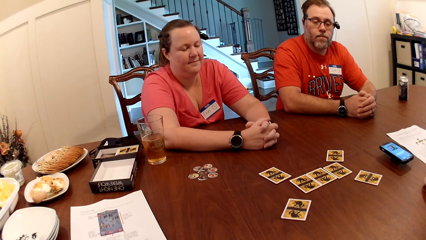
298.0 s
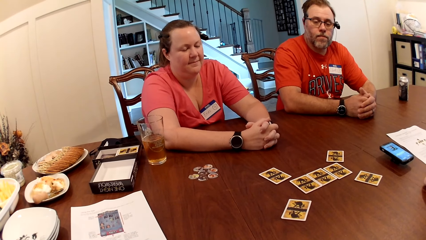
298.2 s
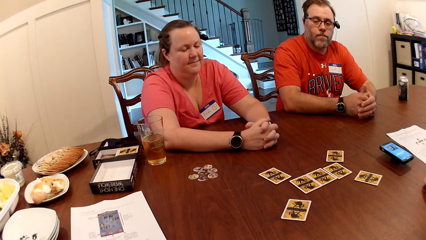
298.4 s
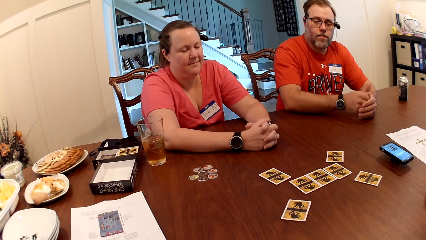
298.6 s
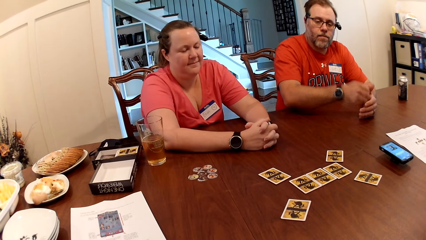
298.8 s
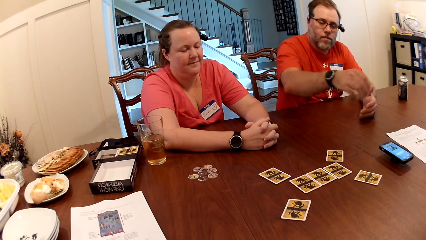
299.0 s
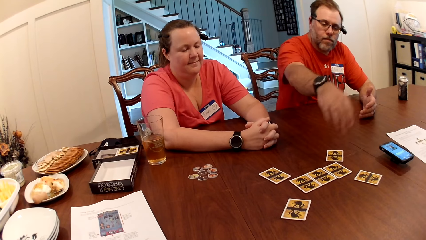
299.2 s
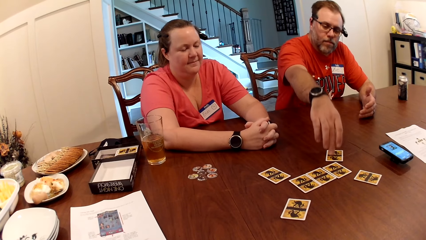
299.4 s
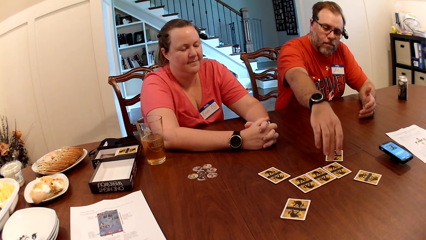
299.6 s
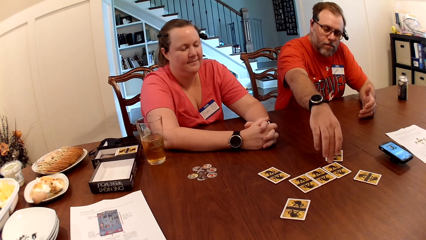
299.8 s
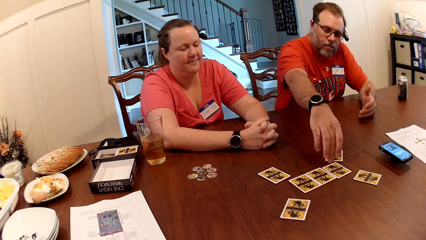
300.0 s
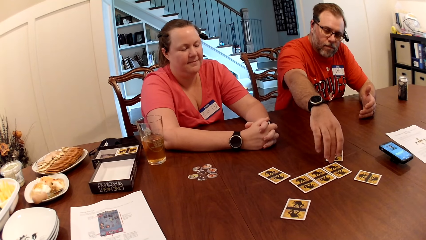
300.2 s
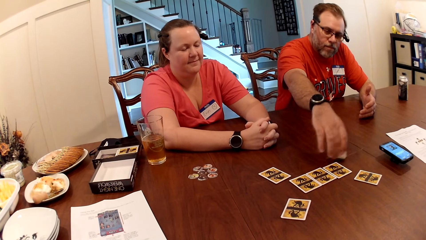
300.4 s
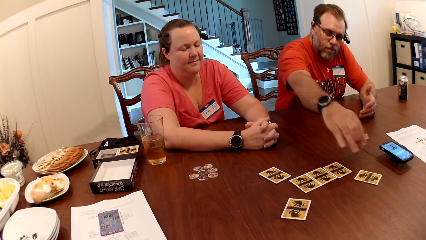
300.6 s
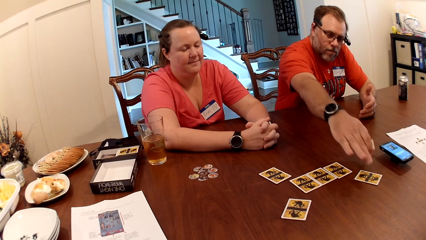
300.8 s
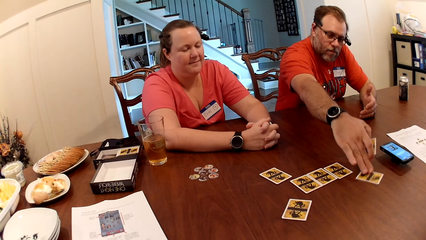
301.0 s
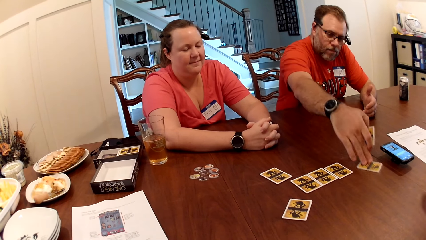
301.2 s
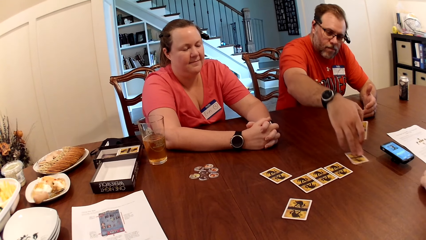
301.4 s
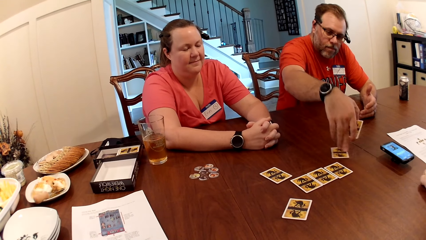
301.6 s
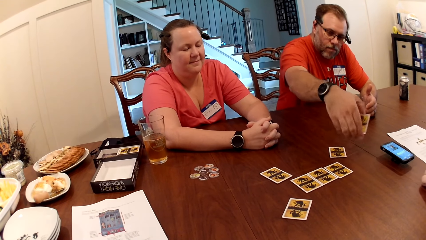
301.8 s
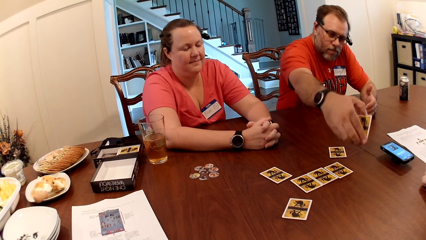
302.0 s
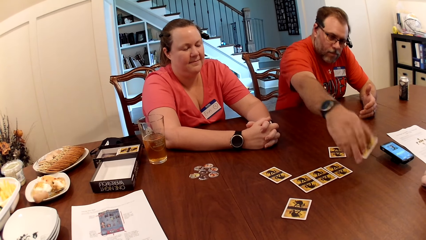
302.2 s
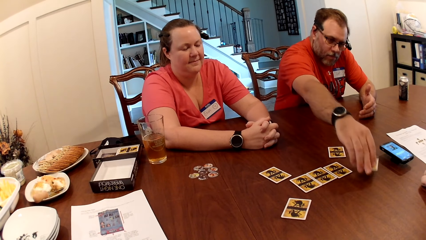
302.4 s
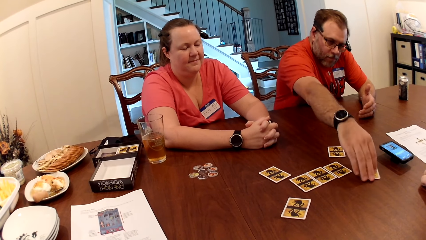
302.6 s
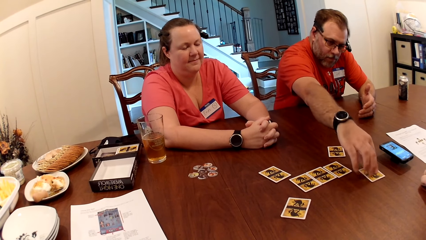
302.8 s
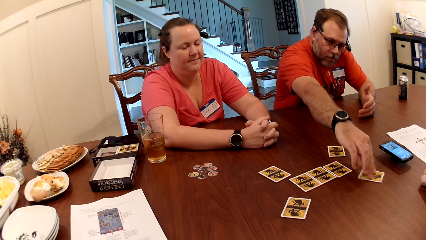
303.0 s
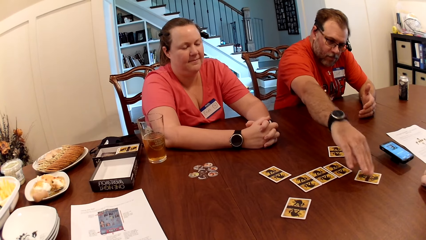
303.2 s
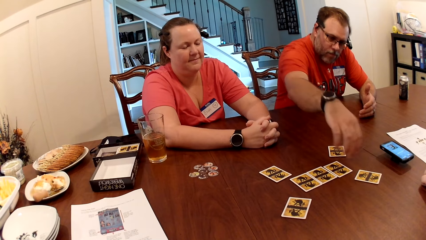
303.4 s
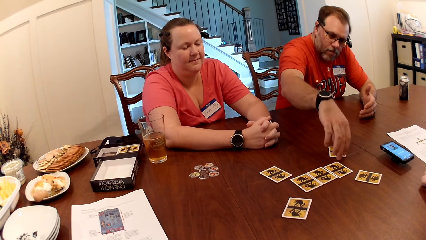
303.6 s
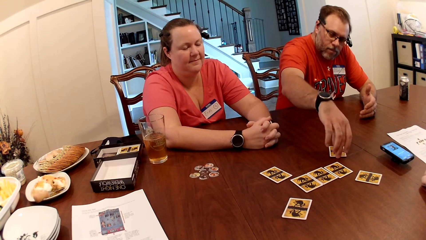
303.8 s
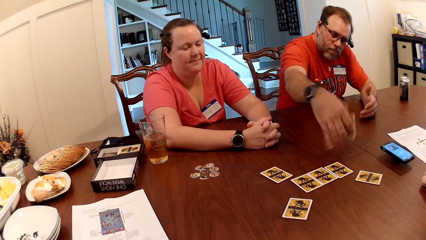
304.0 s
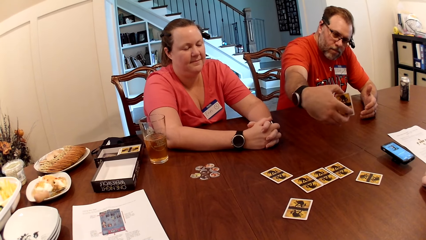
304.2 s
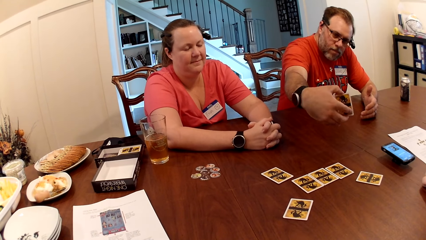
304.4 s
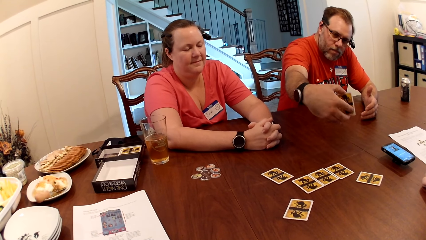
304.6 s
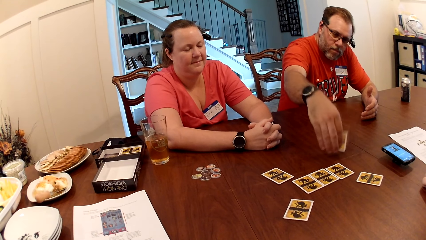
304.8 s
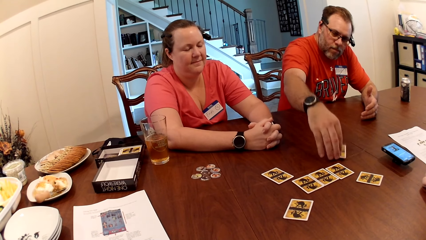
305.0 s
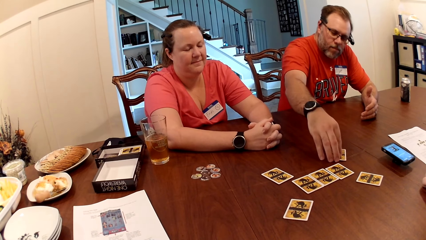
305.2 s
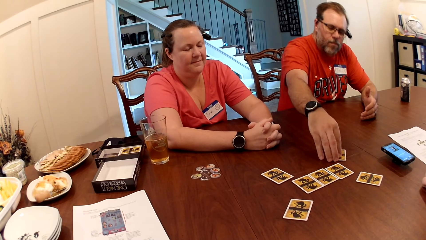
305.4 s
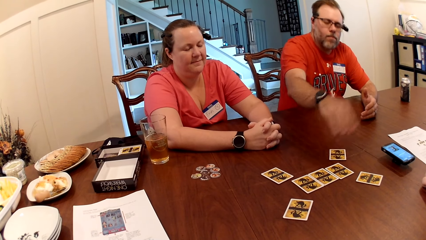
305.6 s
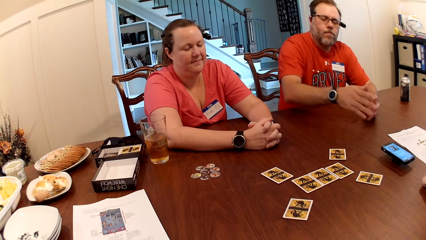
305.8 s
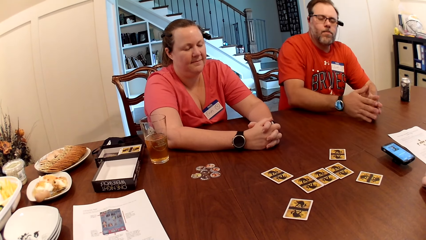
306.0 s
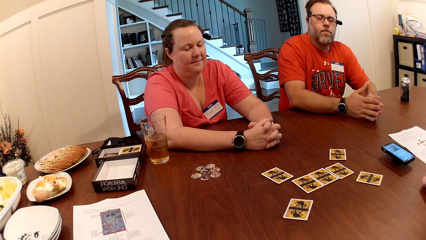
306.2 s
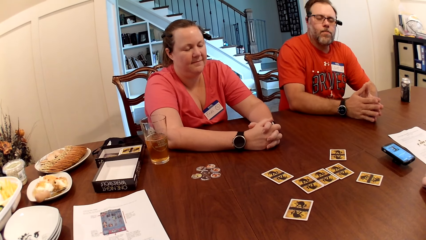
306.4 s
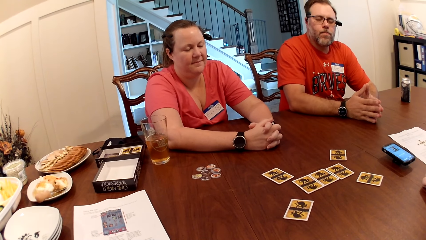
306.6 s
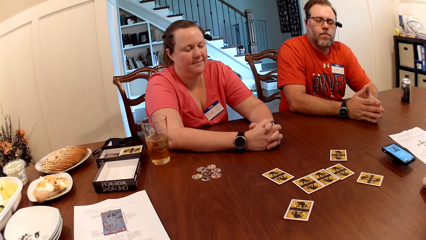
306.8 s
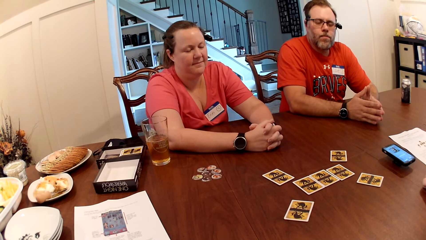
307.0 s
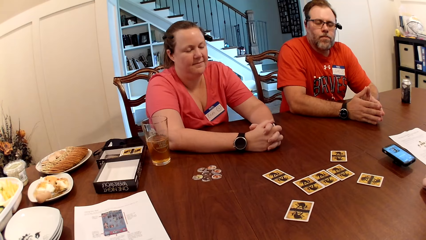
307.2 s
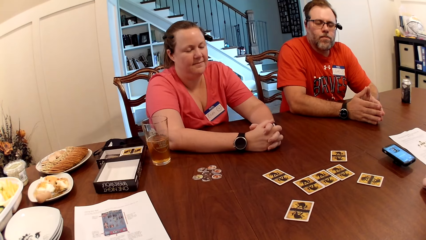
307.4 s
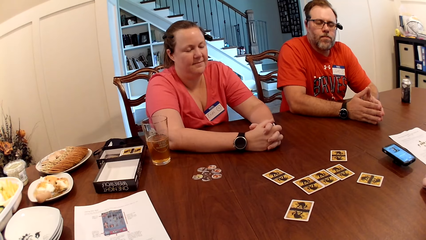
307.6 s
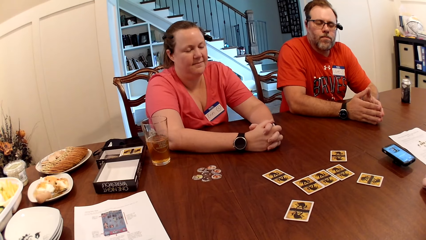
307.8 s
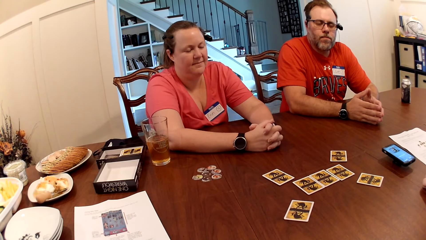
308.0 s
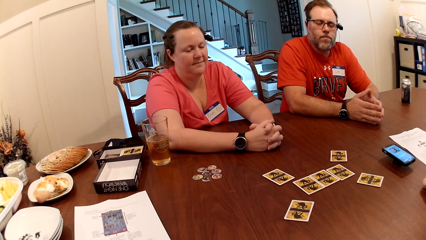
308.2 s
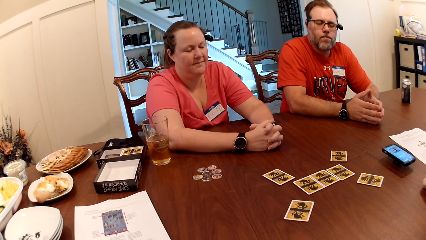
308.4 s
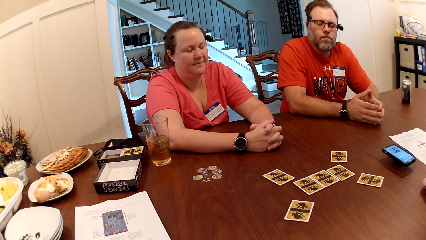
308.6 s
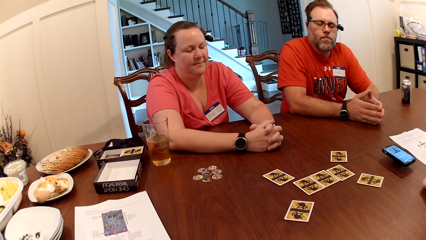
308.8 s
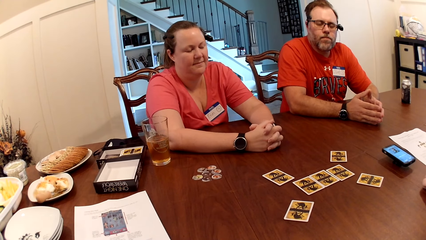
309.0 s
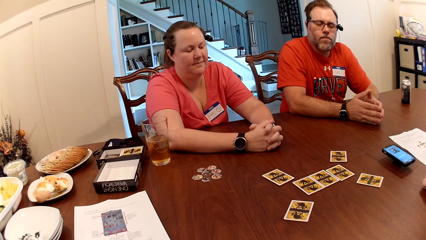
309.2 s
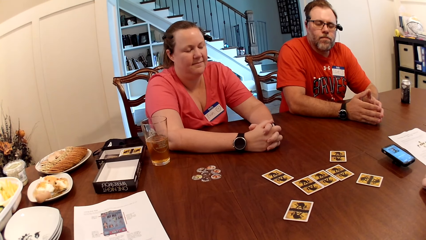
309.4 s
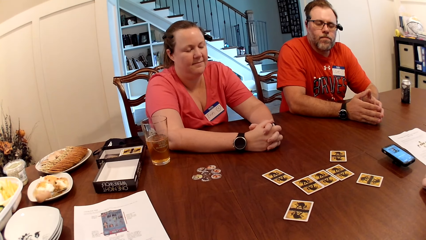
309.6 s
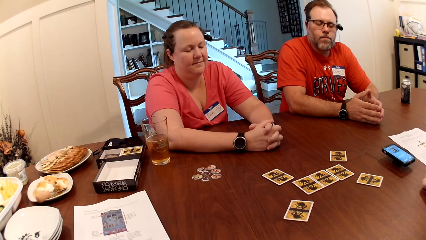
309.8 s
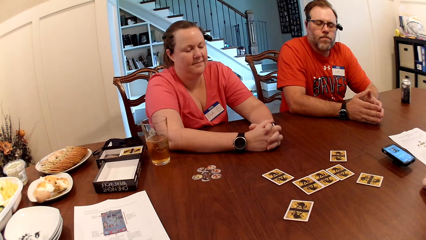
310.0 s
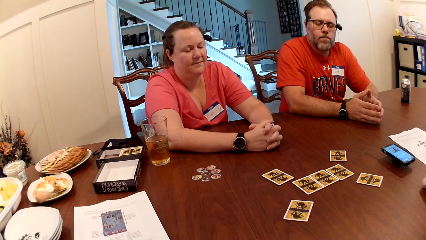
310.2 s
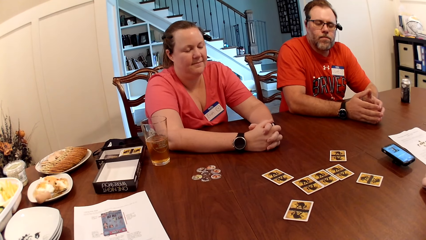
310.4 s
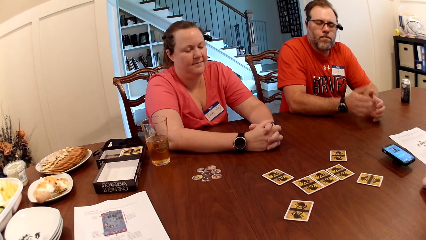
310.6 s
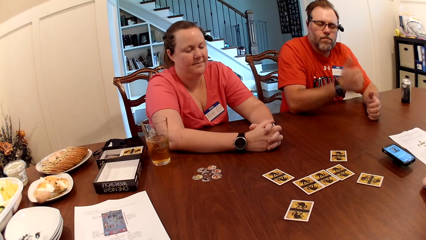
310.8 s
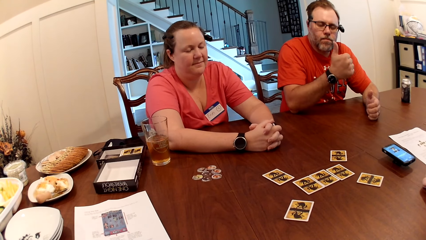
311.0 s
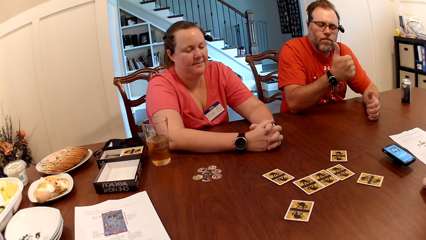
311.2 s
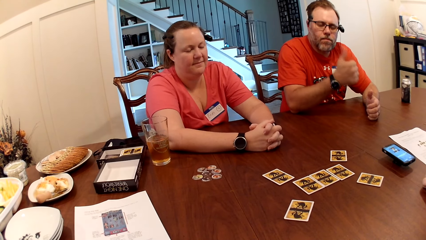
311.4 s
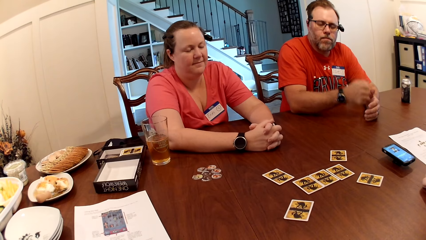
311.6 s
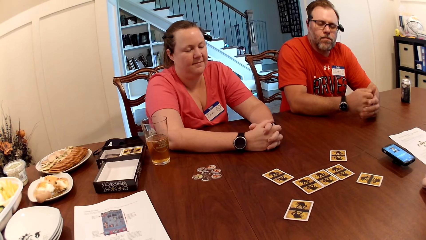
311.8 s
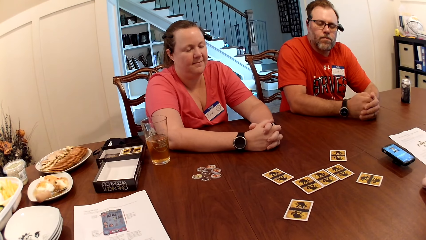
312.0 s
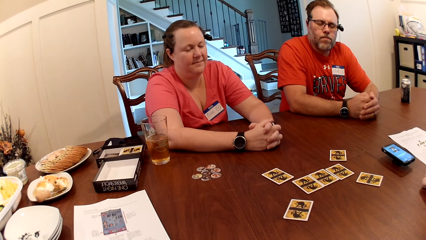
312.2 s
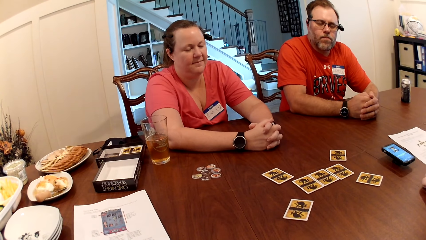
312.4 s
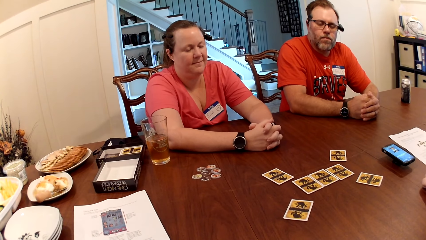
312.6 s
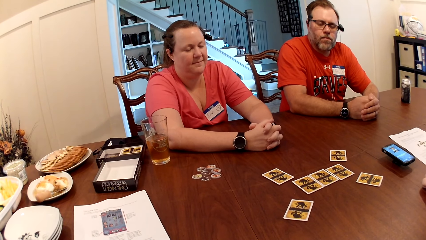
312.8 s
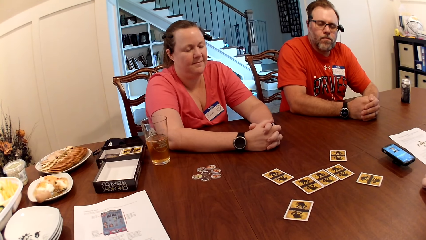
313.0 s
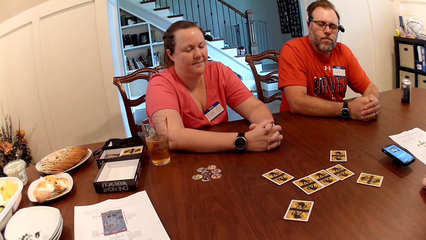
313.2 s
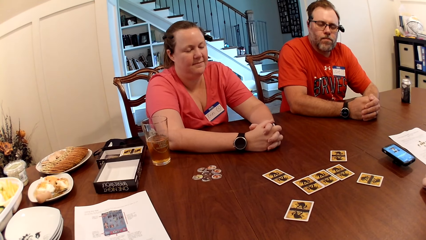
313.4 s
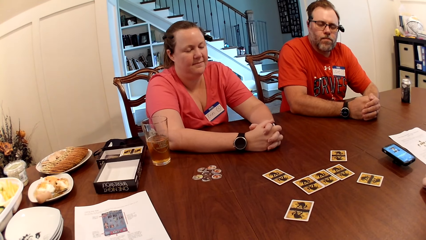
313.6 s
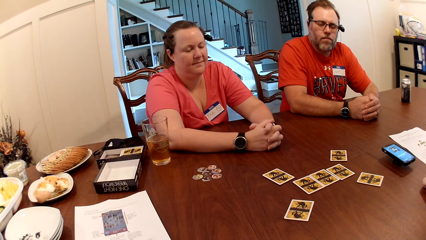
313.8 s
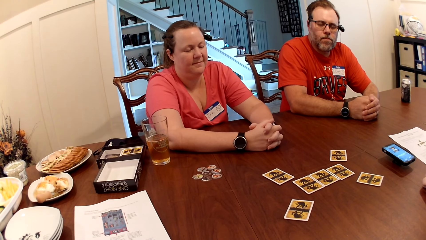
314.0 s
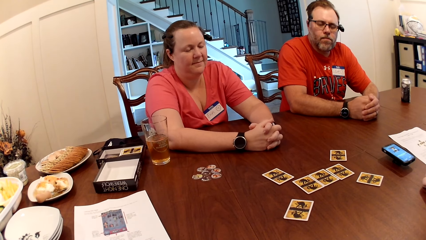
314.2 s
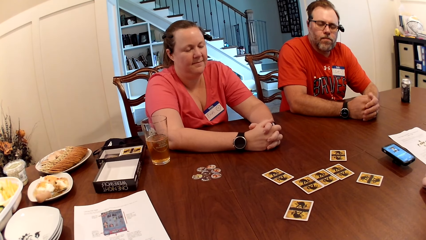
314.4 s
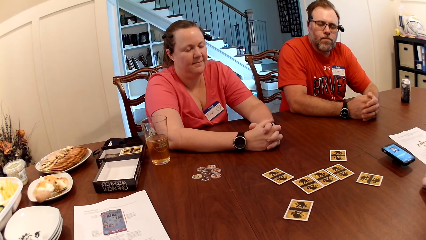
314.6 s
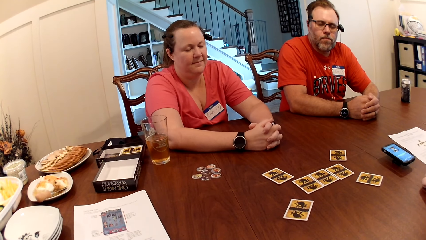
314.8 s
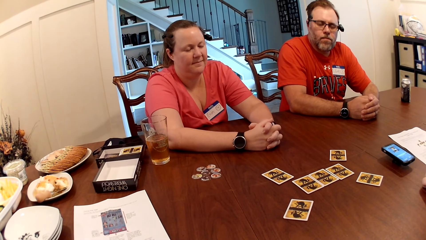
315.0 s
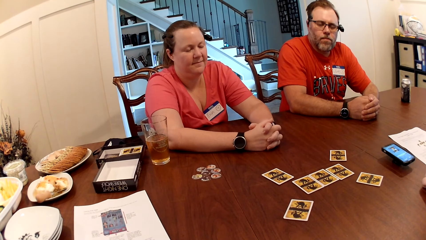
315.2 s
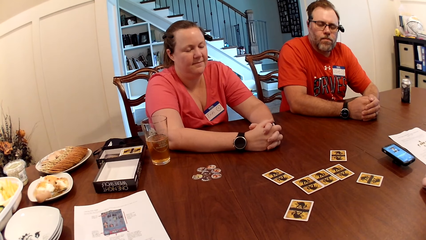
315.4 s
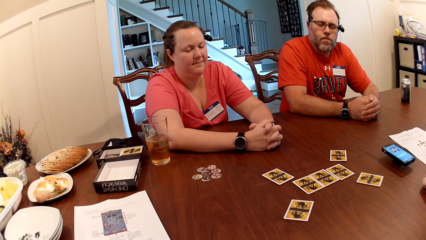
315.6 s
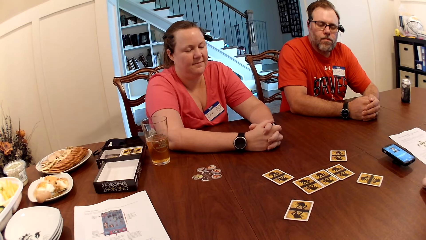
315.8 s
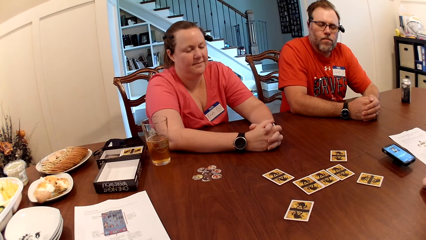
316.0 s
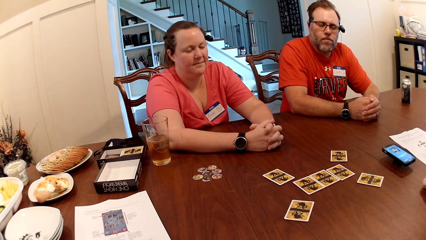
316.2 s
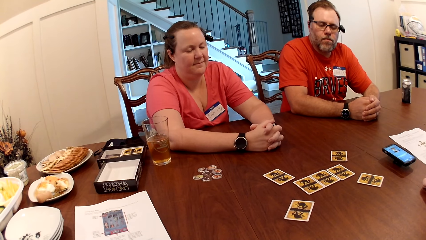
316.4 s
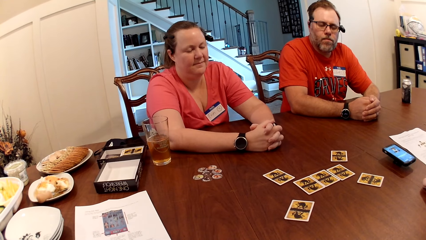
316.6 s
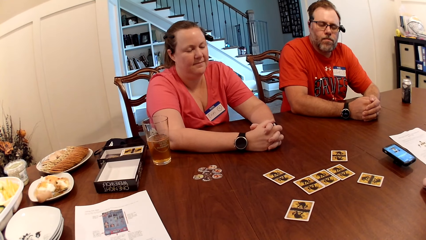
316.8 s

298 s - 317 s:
The man picks a card from the table with his right hand. The man moves the card on the table with his right hand. Another man places his left hand on the table. The first man places the card on the table with his right hand, picks the card from the table with his right hand, and places the card on the table with his right hand. The first man places his right hand on the table and removes the hand from the card. The first man flaps the hand and places his right hand on the table again.
